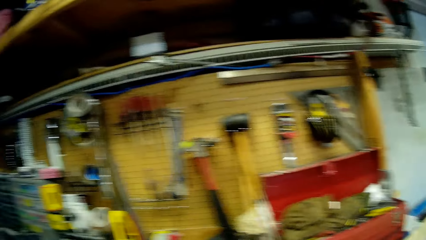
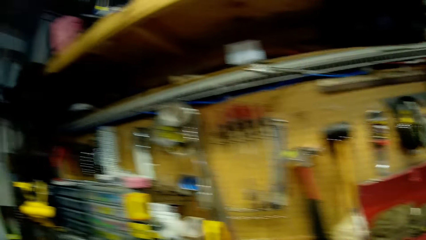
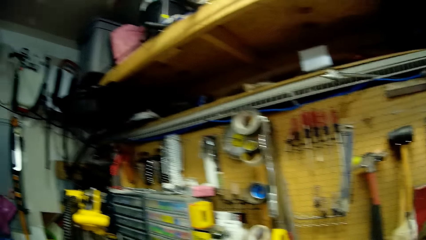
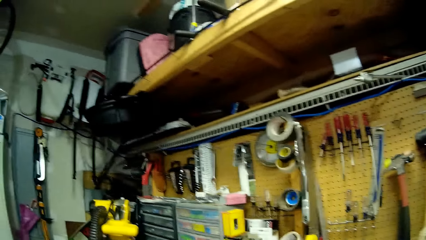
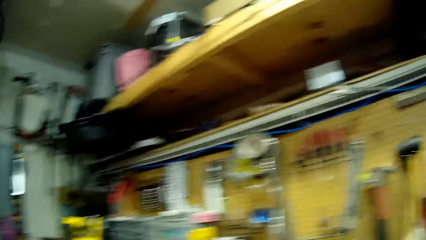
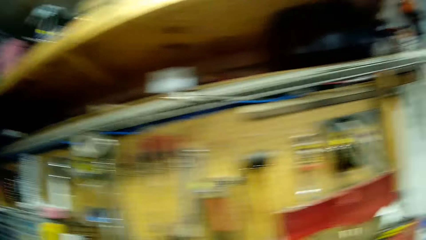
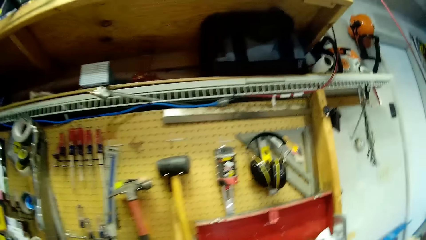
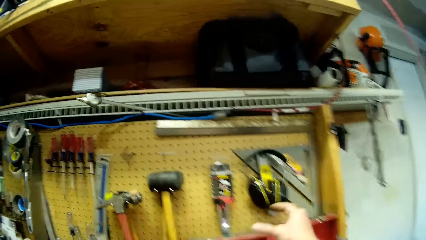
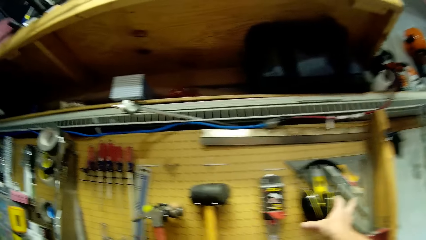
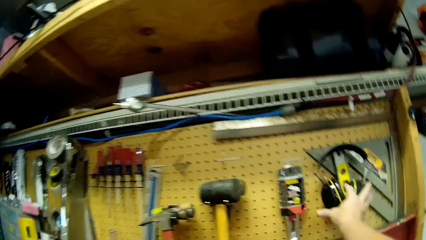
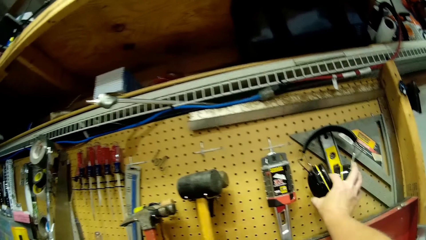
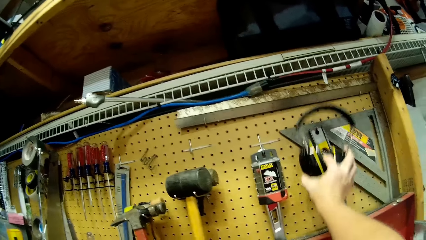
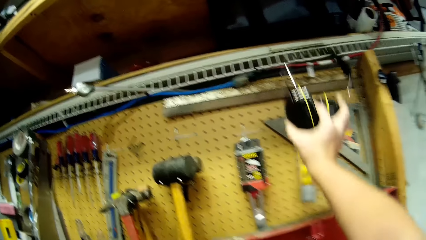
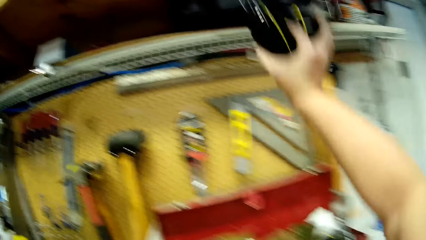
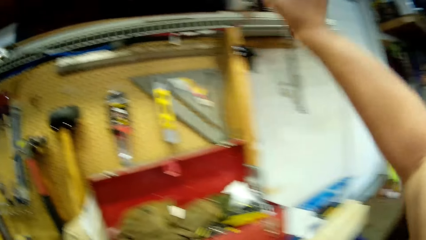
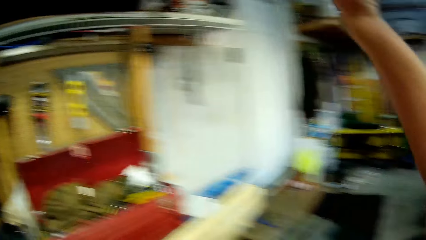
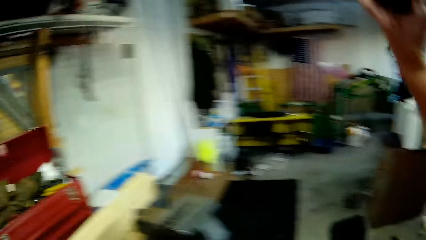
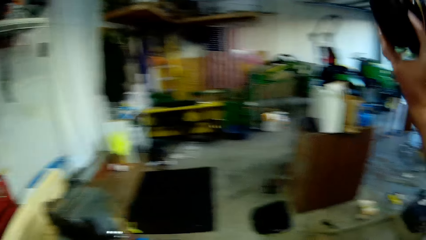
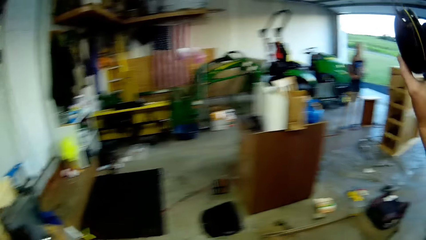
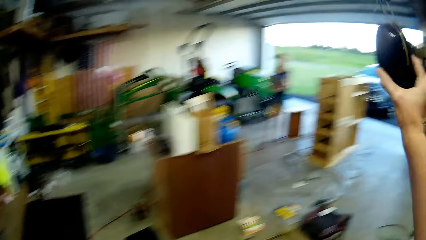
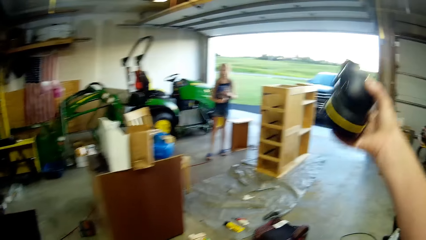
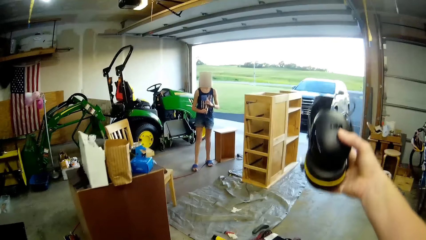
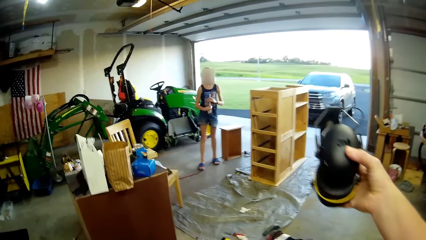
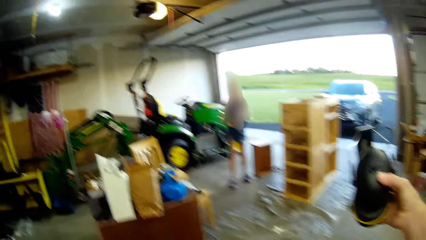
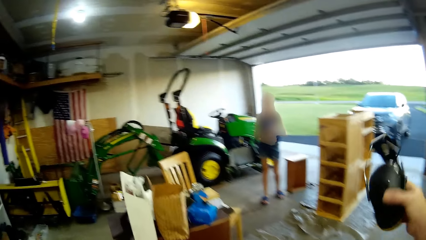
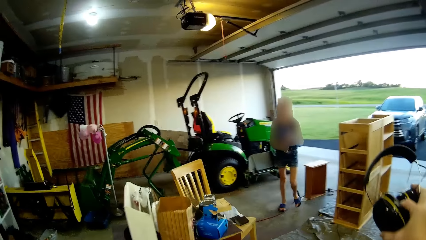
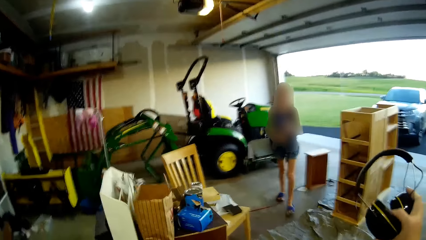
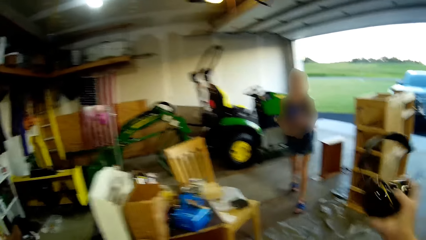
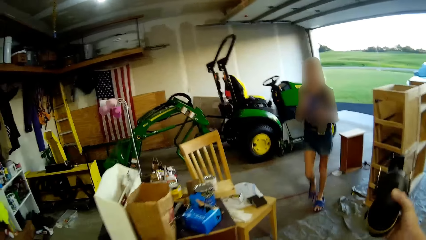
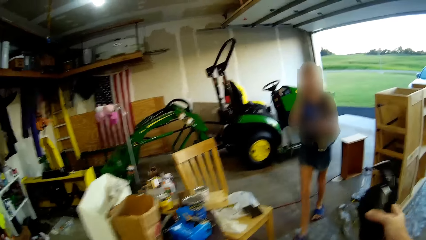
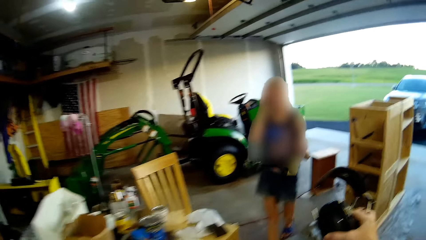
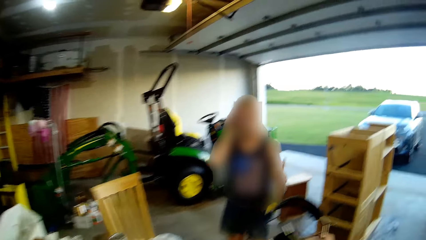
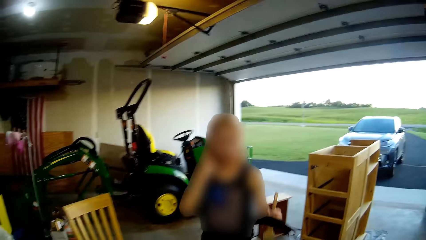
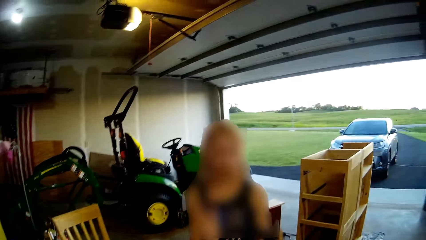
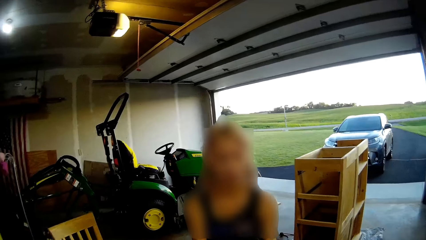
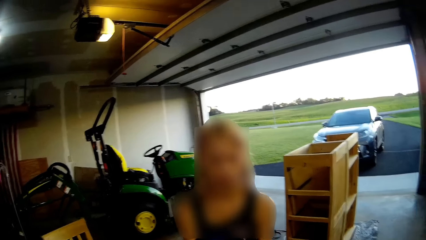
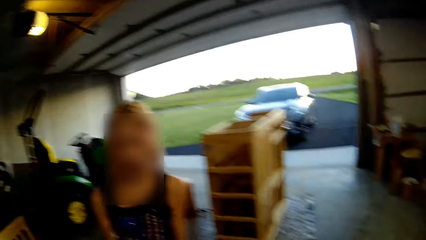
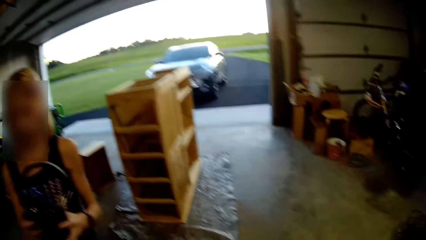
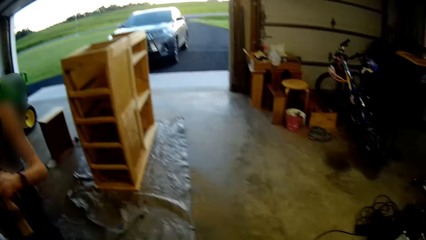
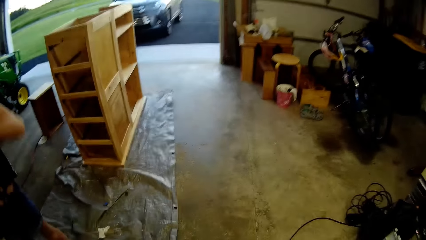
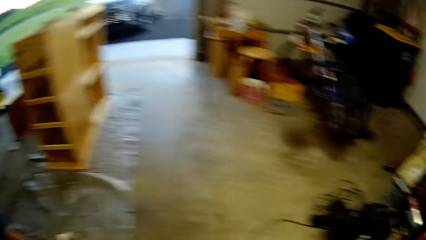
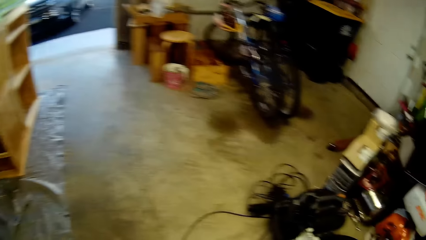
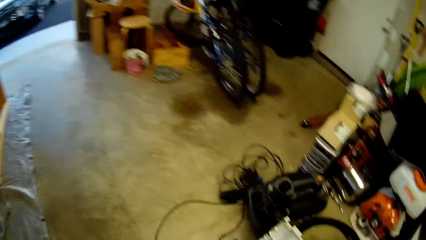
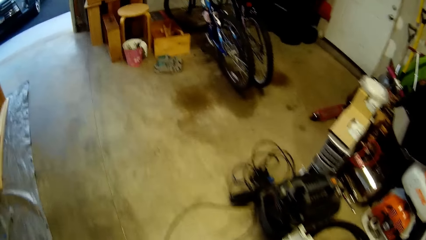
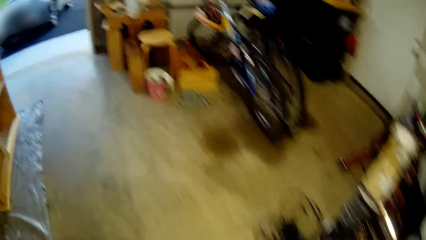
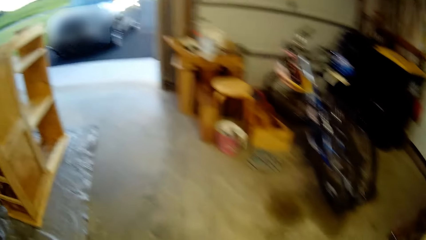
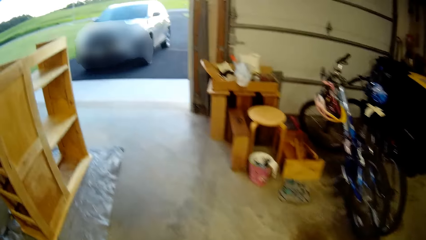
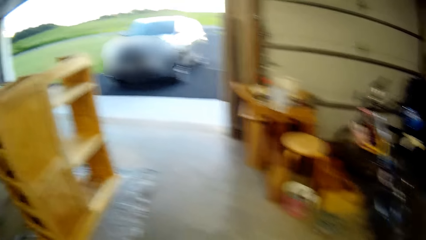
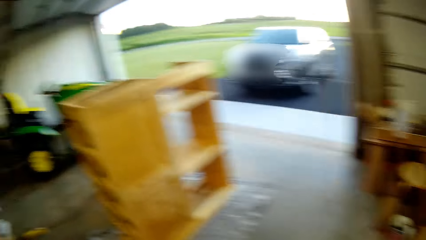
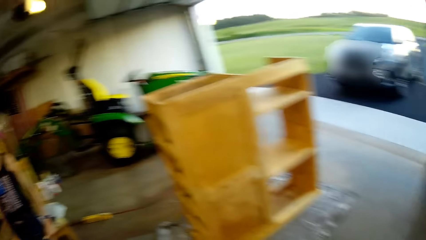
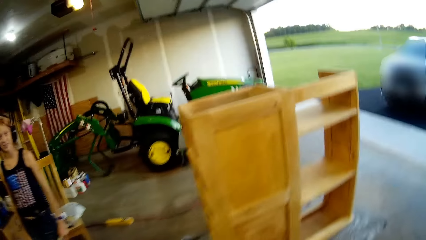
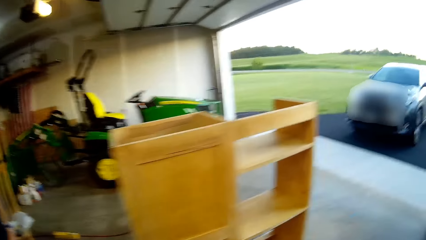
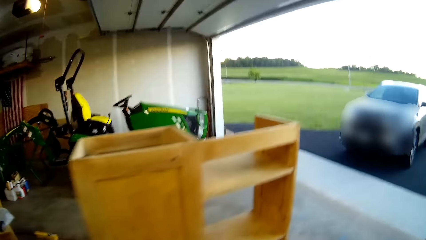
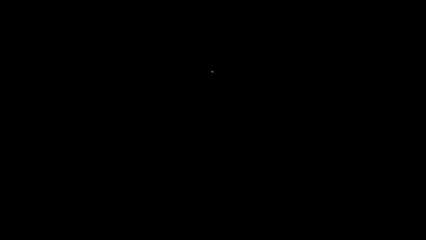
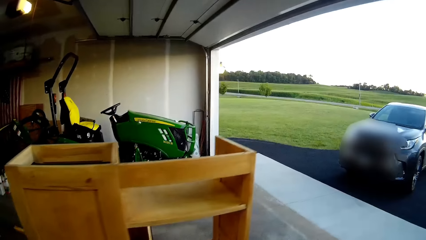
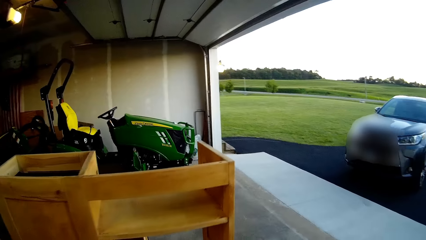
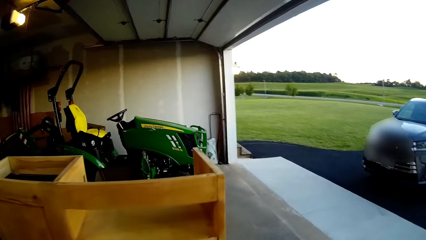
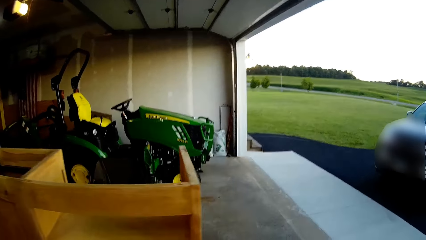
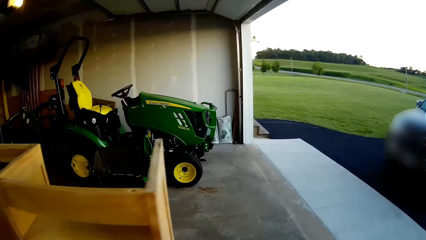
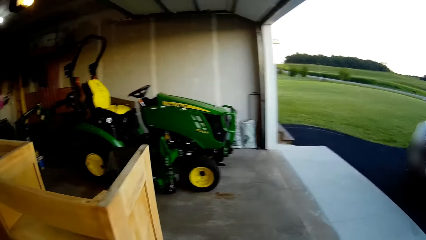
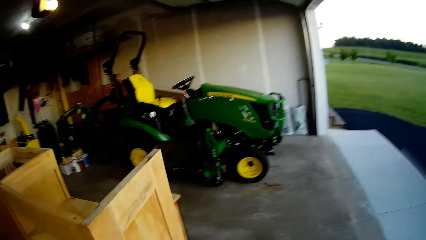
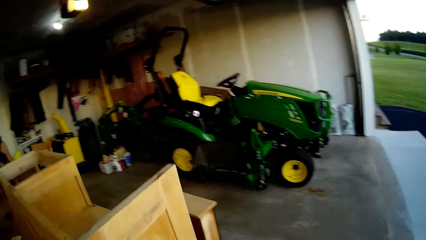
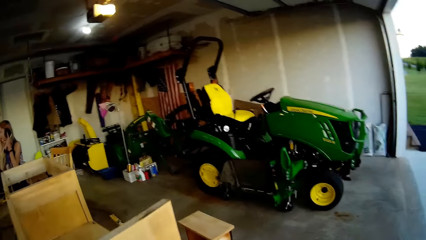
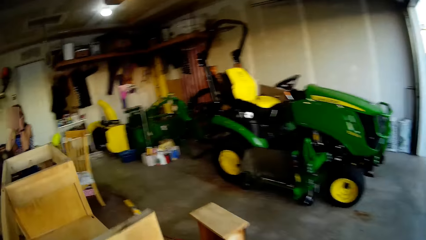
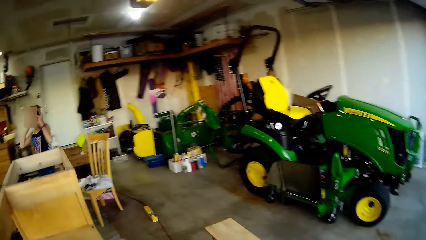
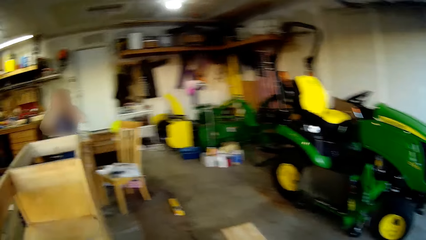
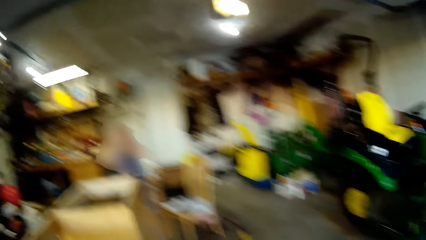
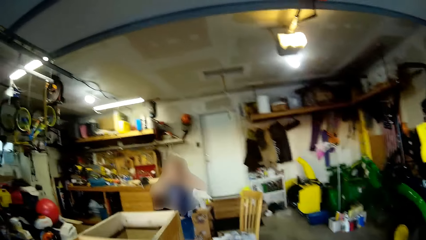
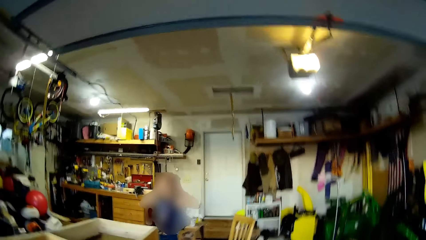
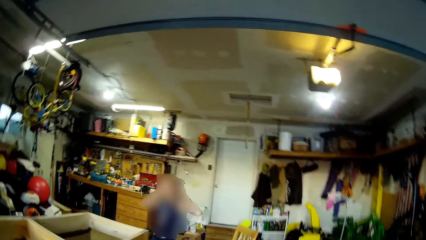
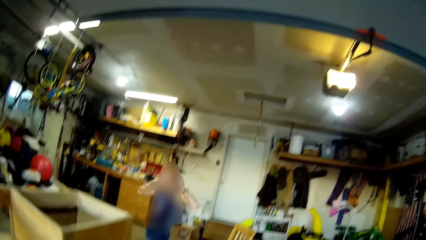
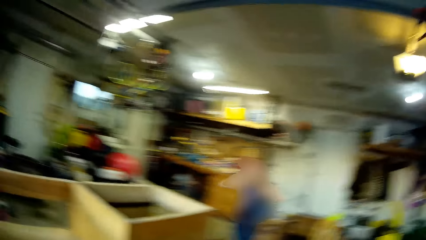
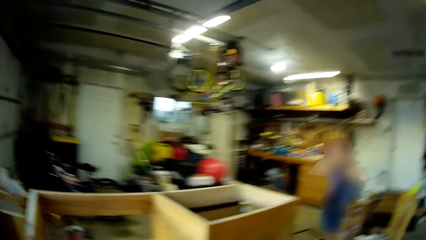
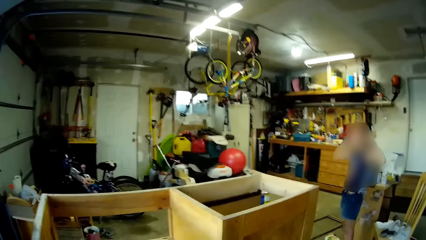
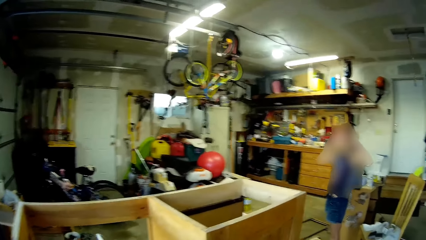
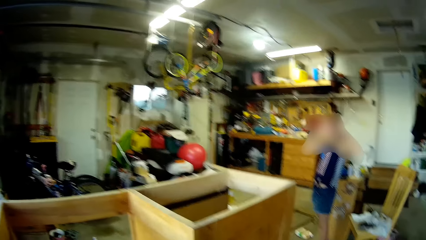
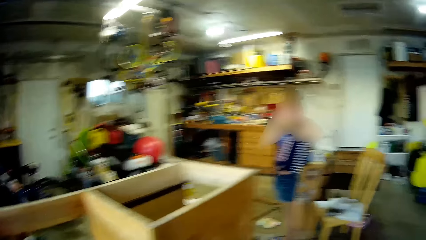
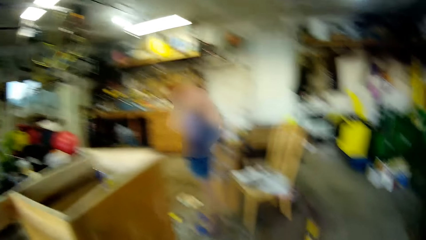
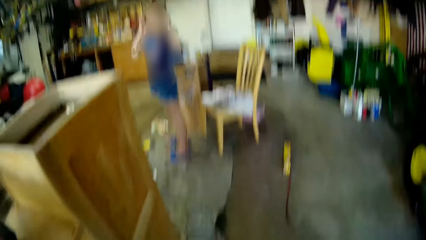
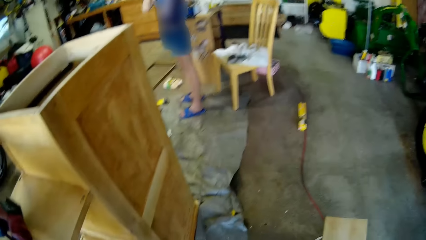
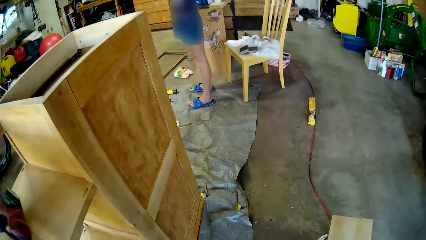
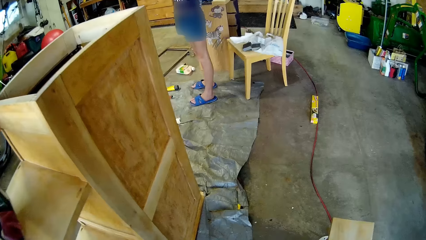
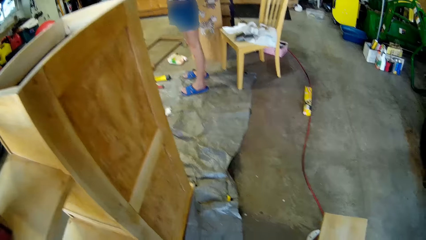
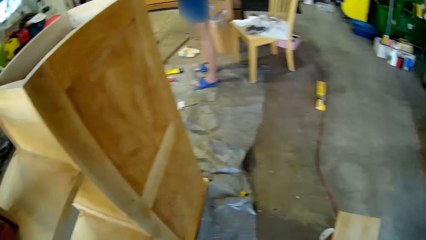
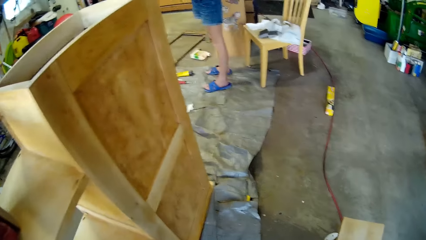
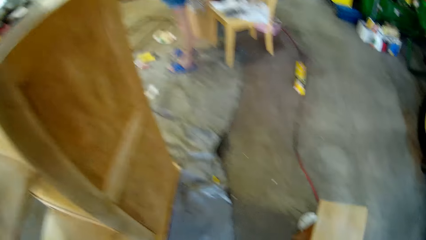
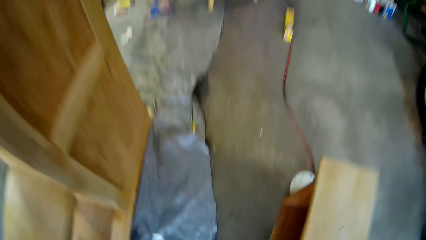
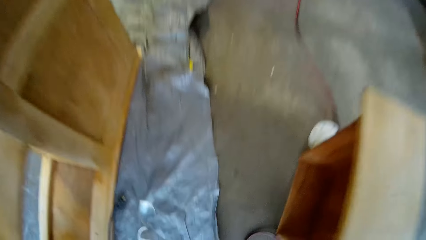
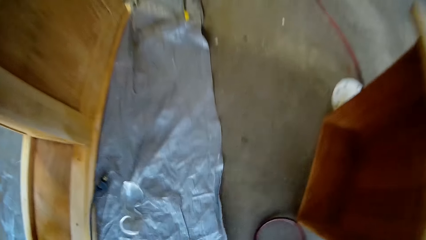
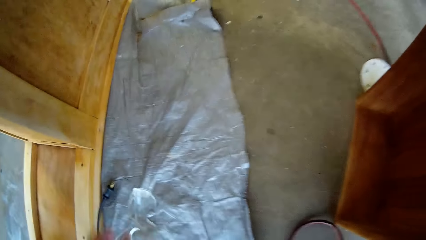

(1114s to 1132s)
The camera wearer picks up headphones. They give a lady the headphones. The lady picks up the headphones. The camera wearer walks. The lady puts on the headphones. The camera wearer looks at the lady.
